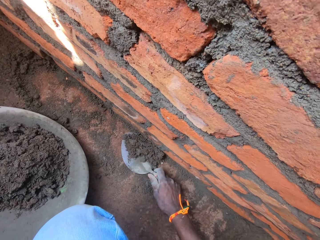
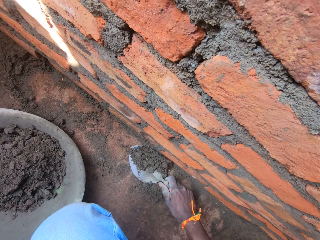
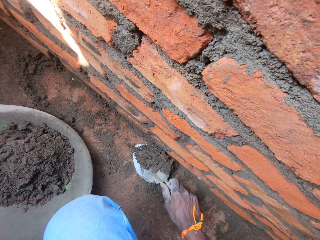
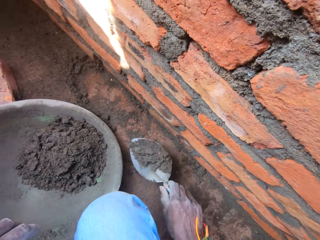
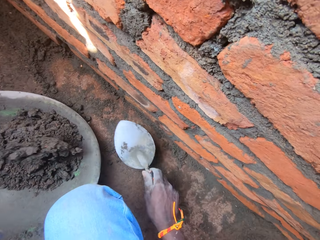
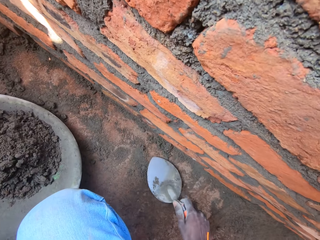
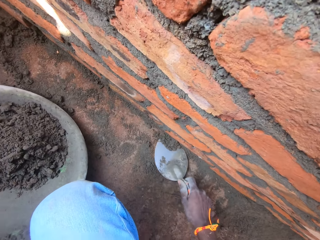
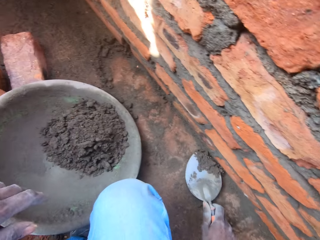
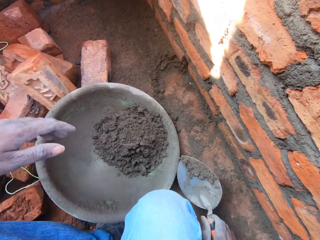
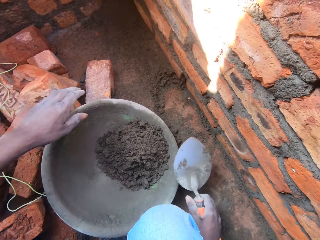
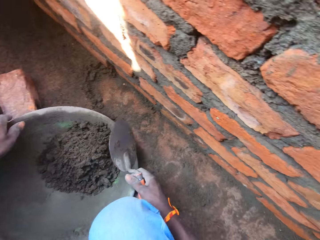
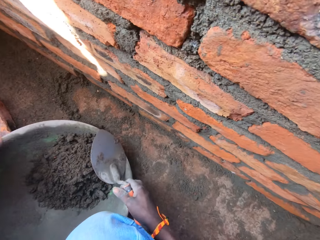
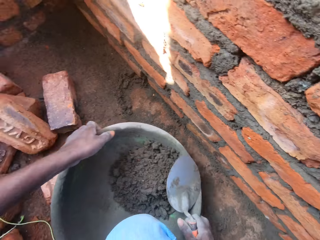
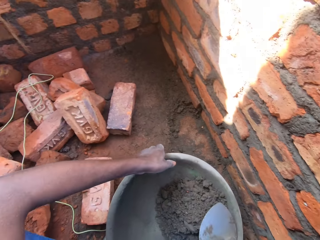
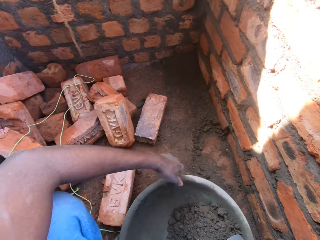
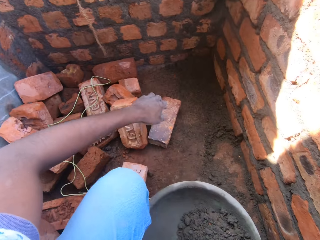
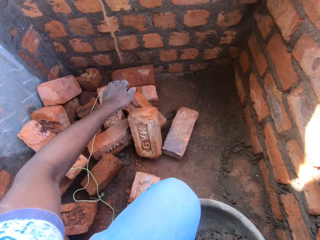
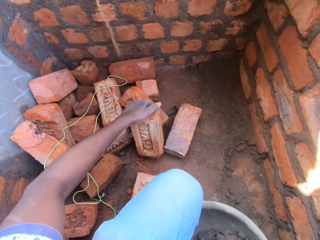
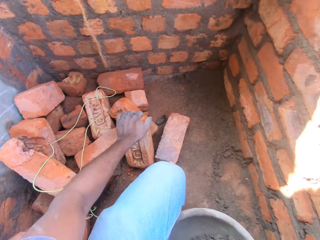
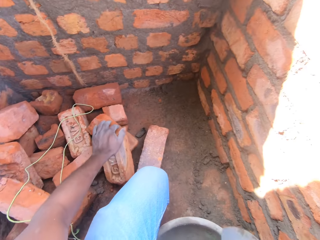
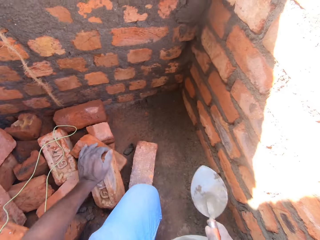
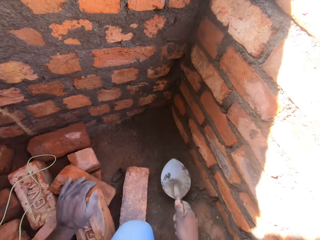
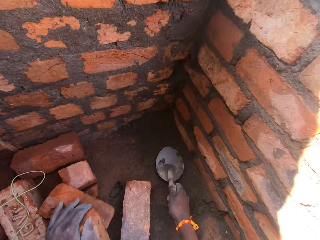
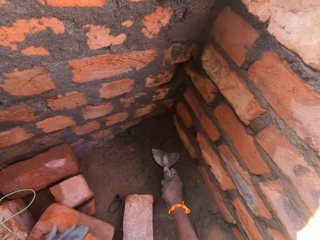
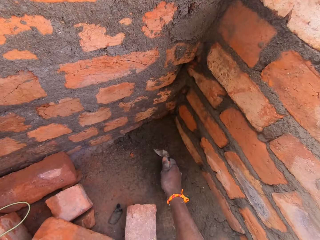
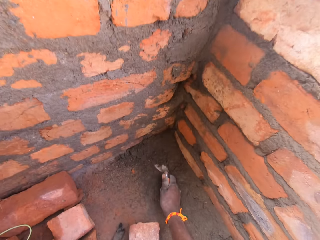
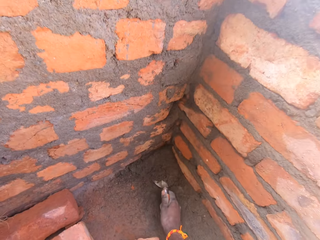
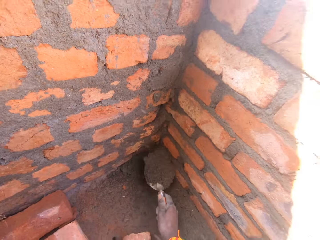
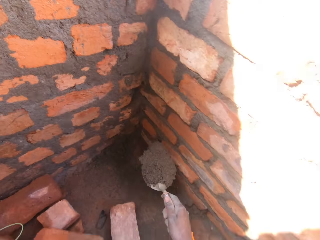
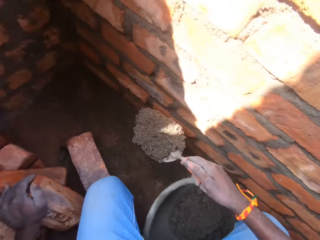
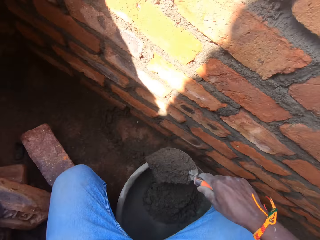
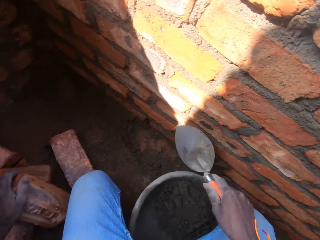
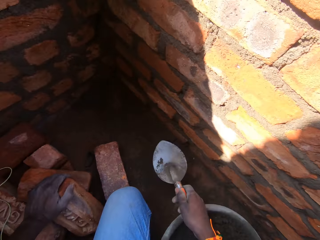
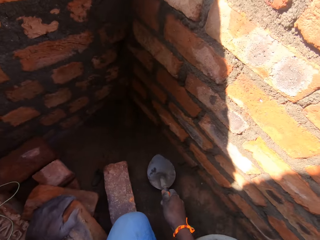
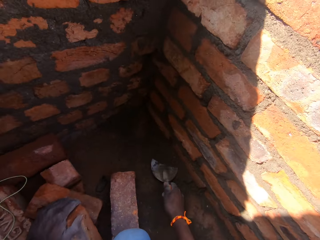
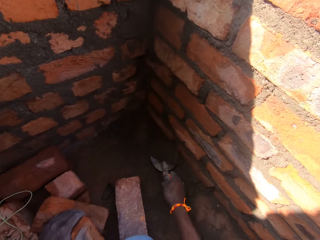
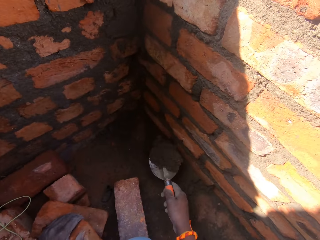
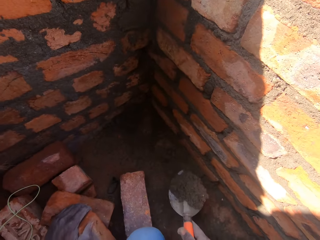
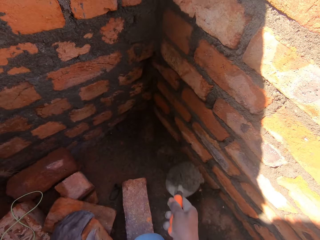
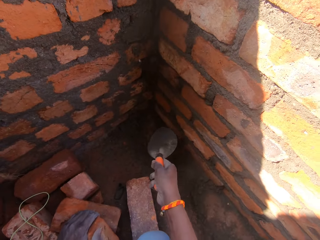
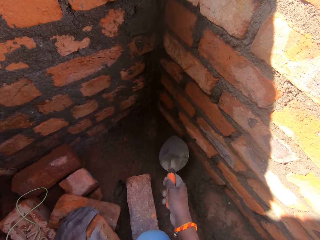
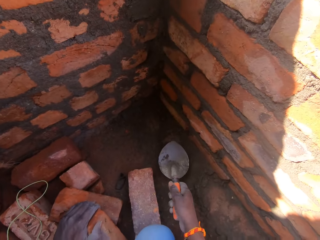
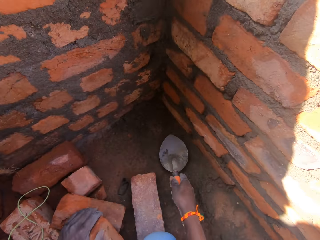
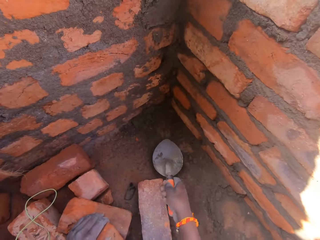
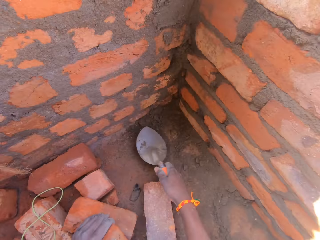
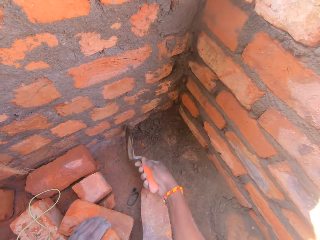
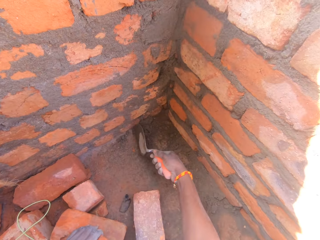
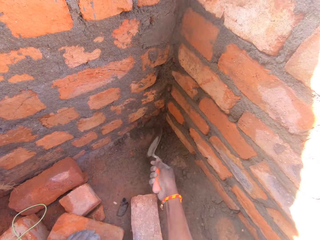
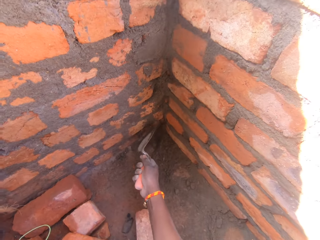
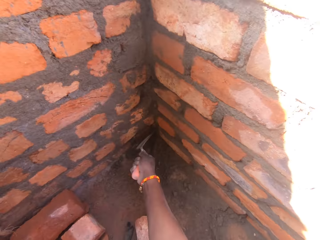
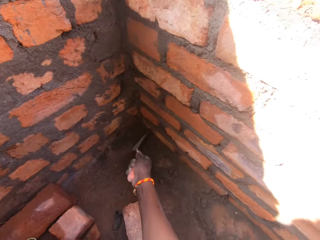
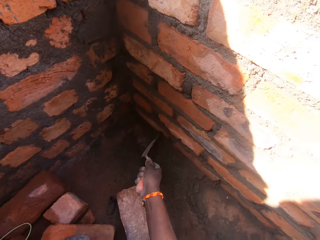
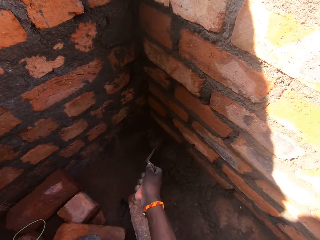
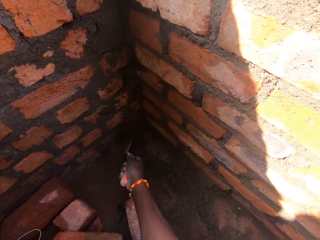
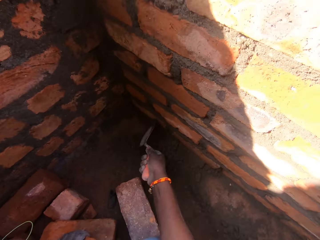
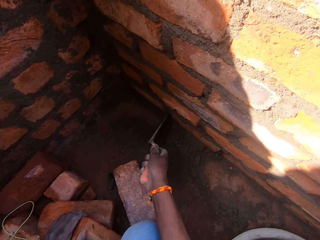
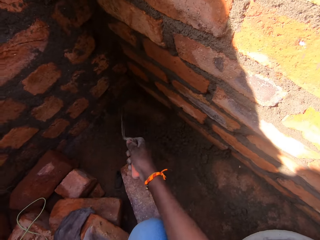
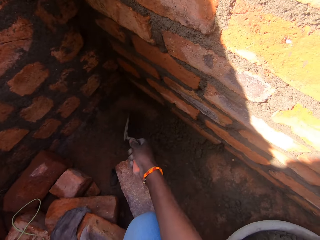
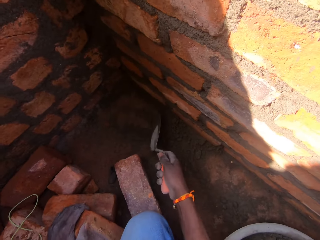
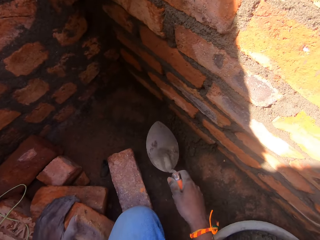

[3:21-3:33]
The camera wearer places the mortar or sand in a tray or container. They scoop the sand. They put the sand in the container. They move the container. They touch a brick. They pick up the mortar with a trowel. They place the mortar in the tray. They scoop the sand. They pour the sand down. They collect the sand. They remove the mortar from the ground.

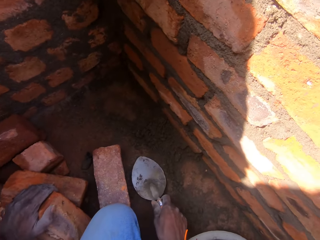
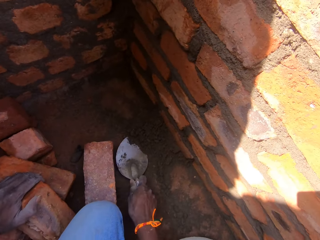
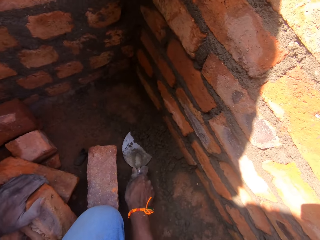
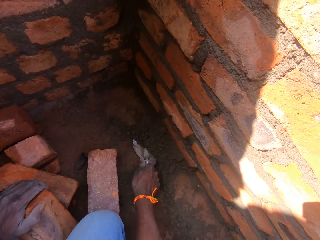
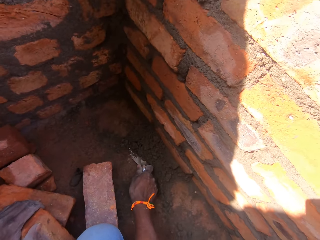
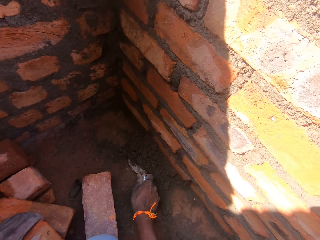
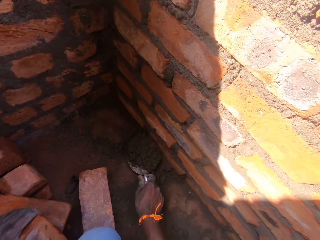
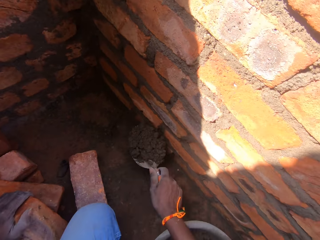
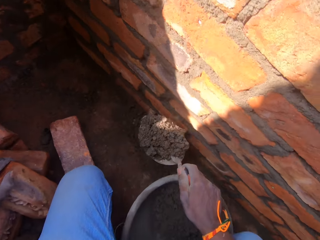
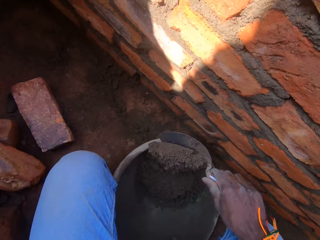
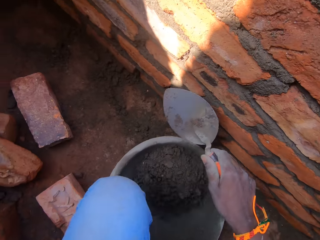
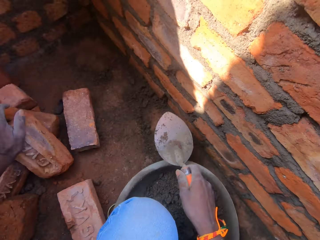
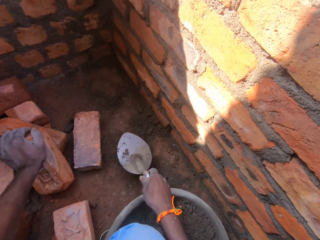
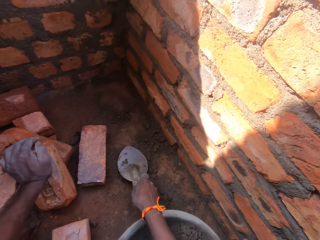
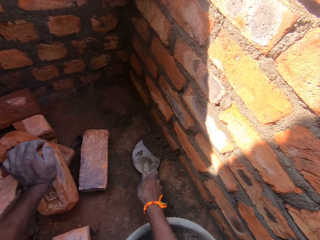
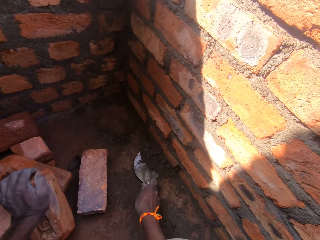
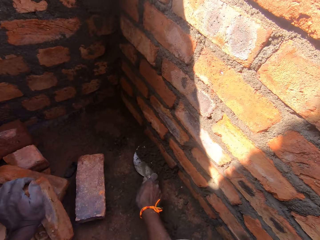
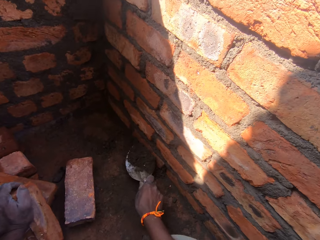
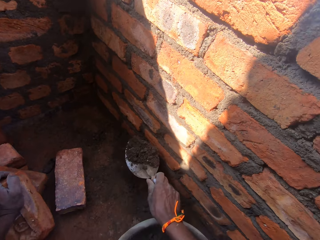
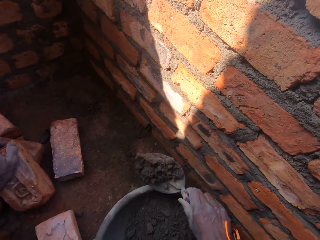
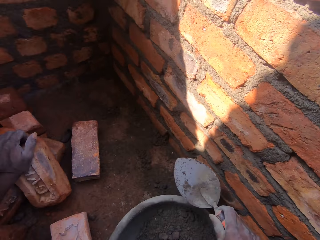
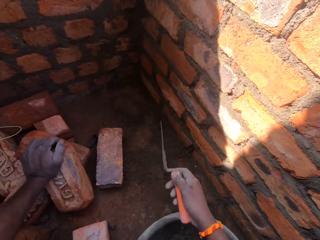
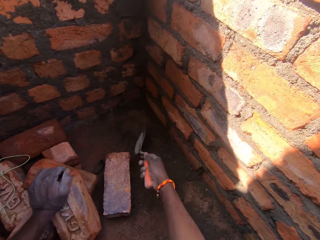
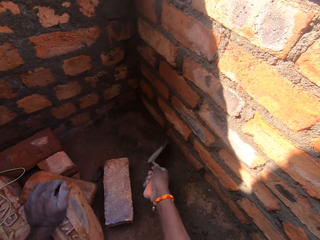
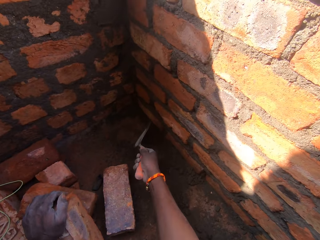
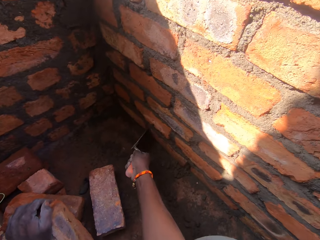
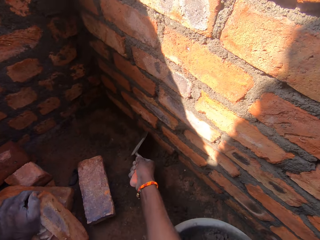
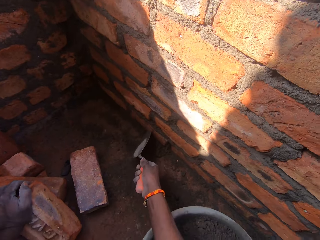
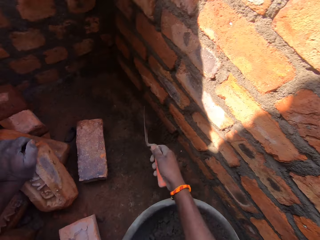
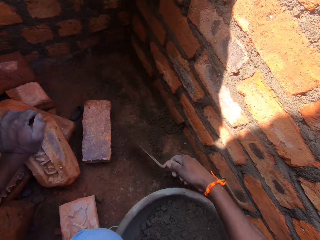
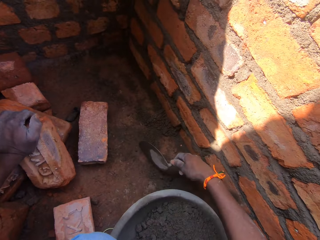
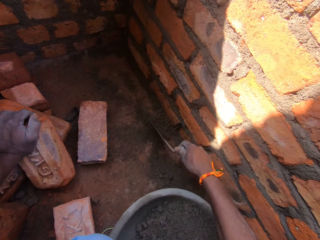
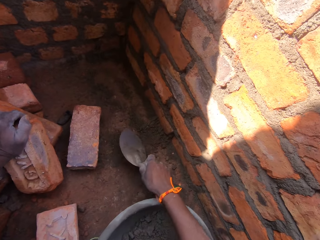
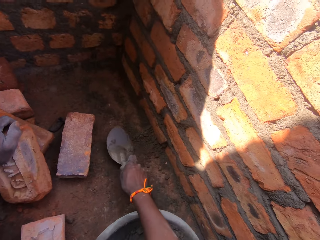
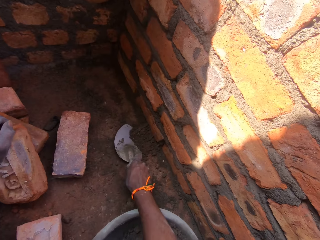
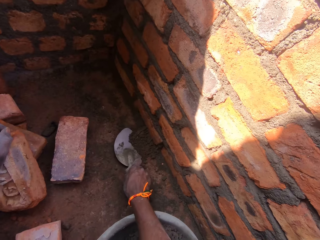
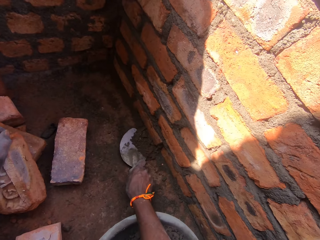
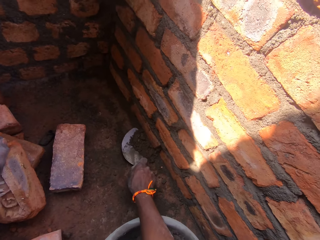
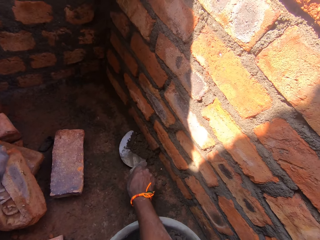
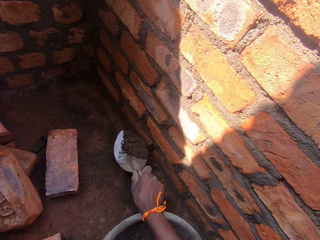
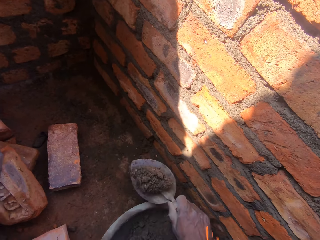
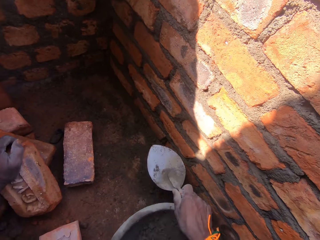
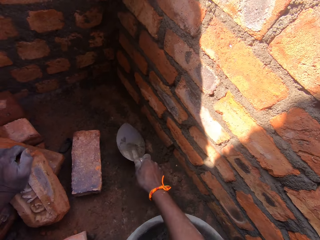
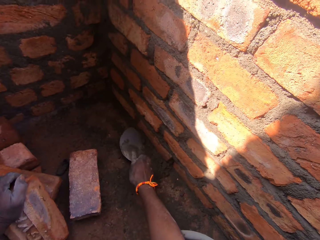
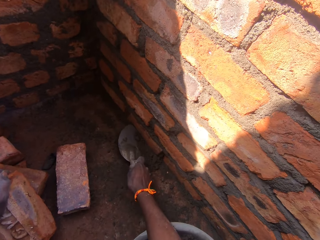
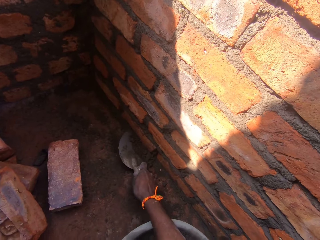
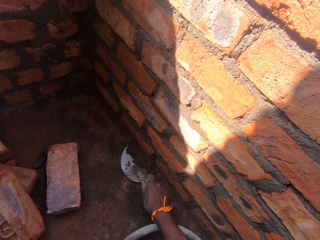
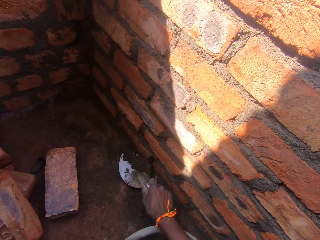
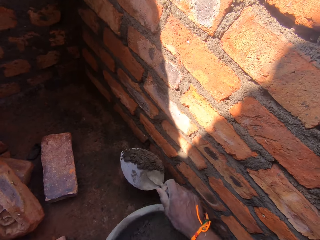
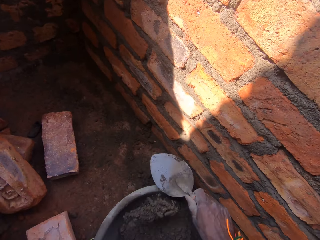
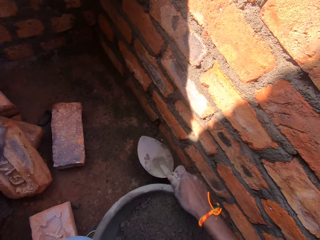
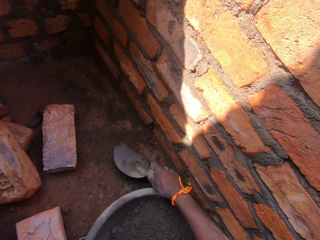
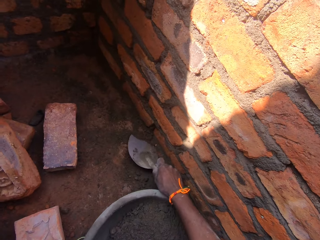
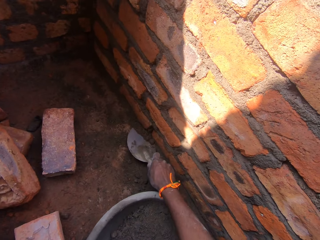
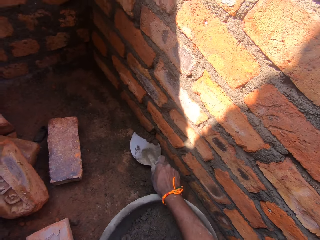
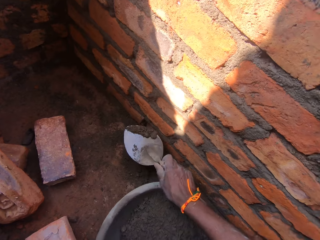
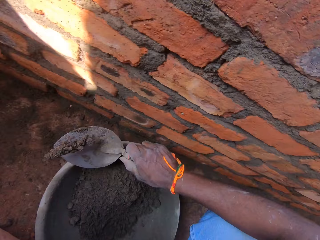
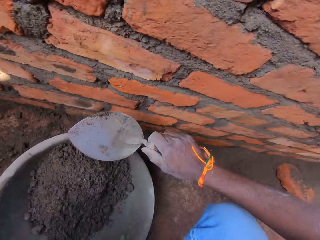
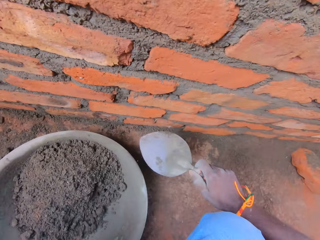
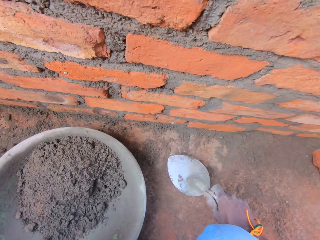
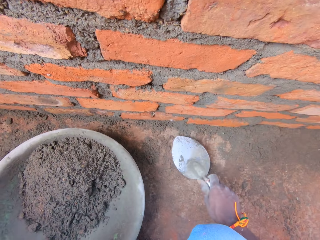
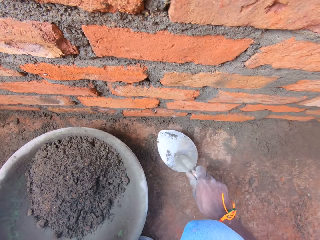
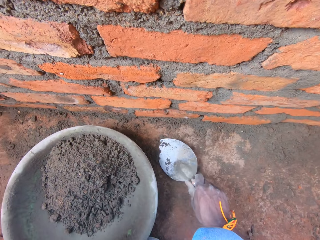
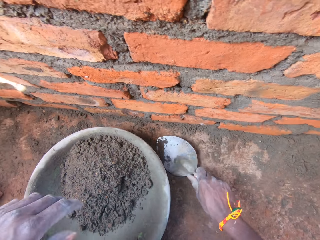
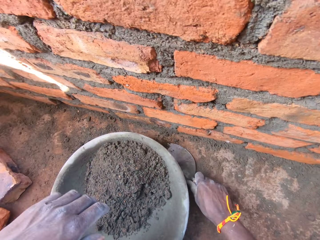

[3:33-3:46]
The camera wearer picks up the mortar or sand with a trowel. They place the mortar in a tray or container. They pick up the mortar with the trowel. They place the mortar in the tray. They collect the sand. They pick up the mortar with the trowel. They put the sand in the container. They scoop the sand. They place the mortar in the tray. They pick up the mortar with the trowel. They place the mortar in the tray.
